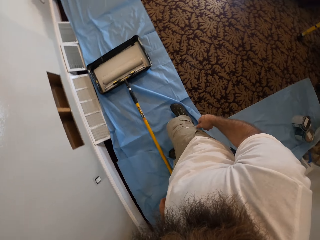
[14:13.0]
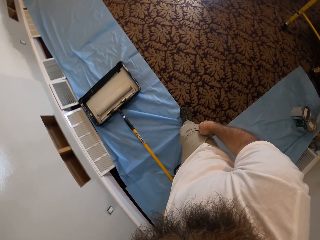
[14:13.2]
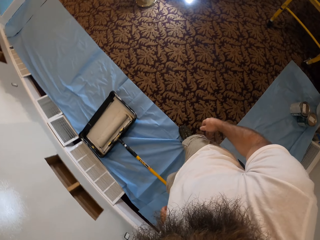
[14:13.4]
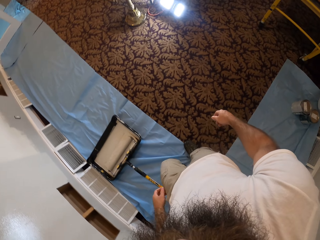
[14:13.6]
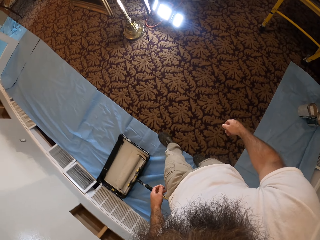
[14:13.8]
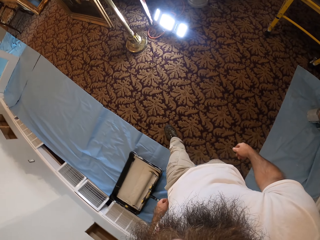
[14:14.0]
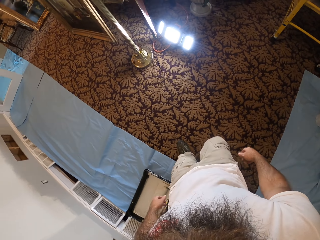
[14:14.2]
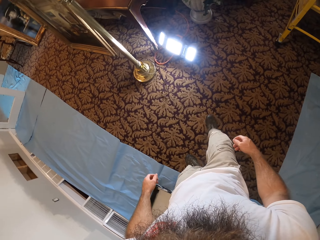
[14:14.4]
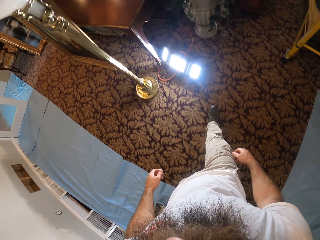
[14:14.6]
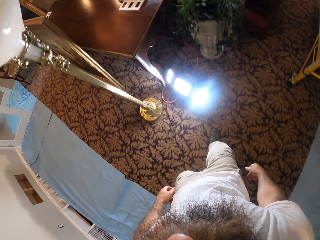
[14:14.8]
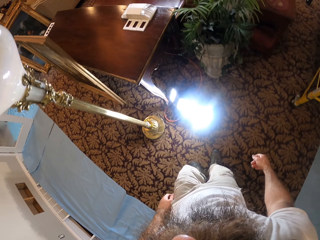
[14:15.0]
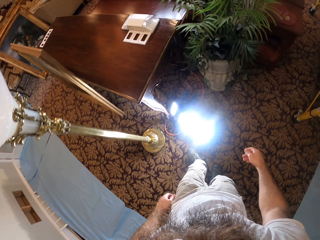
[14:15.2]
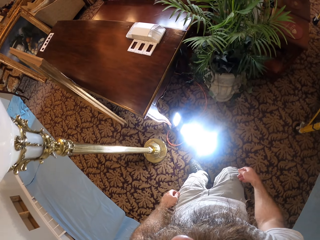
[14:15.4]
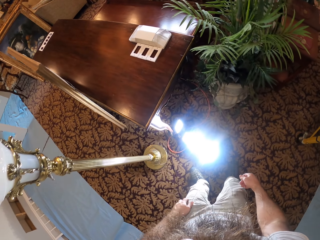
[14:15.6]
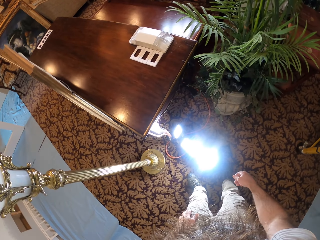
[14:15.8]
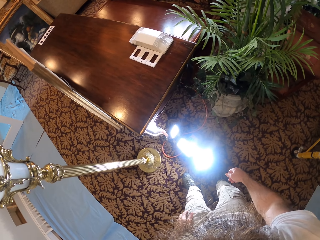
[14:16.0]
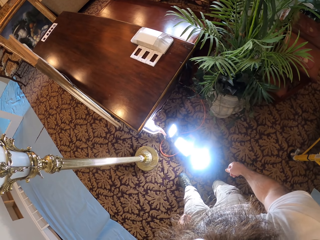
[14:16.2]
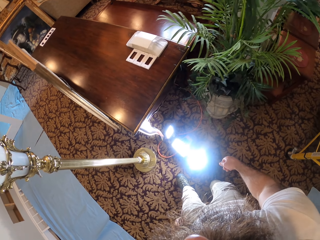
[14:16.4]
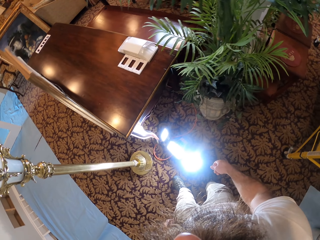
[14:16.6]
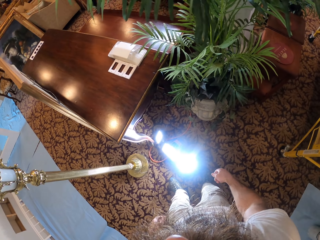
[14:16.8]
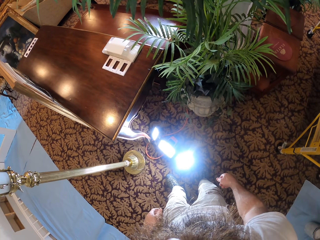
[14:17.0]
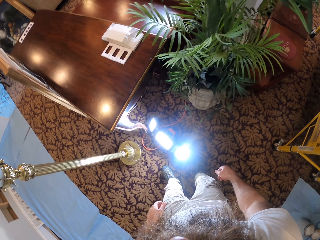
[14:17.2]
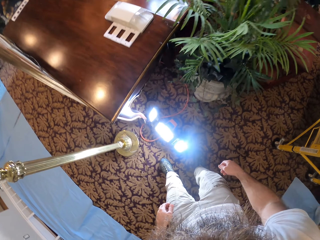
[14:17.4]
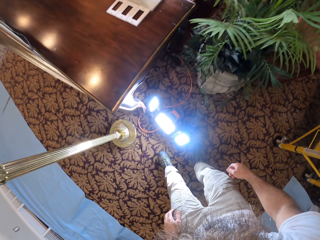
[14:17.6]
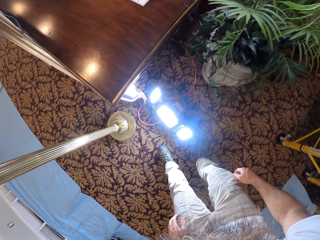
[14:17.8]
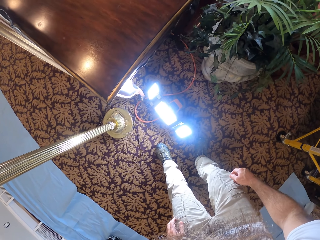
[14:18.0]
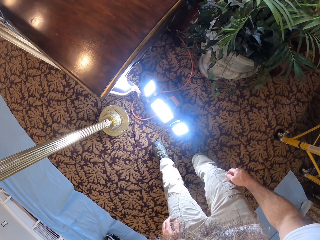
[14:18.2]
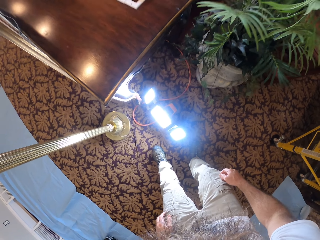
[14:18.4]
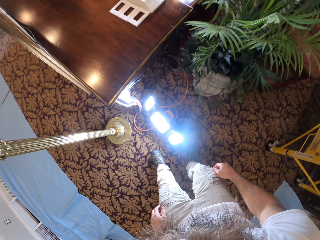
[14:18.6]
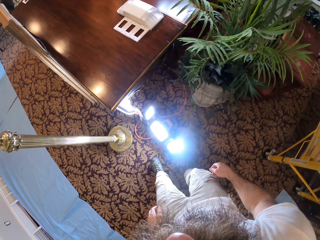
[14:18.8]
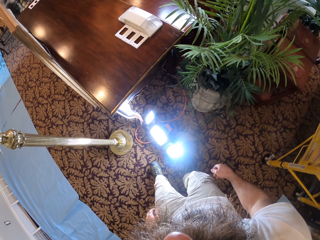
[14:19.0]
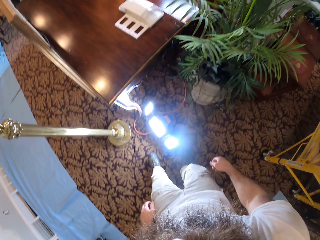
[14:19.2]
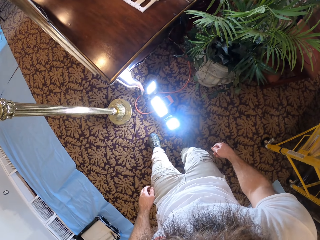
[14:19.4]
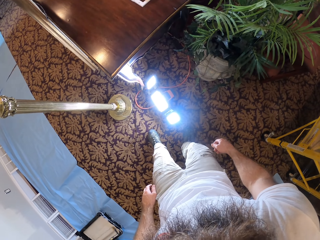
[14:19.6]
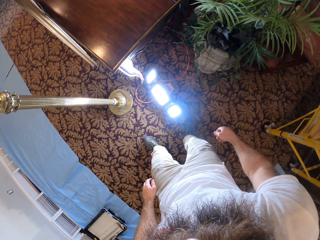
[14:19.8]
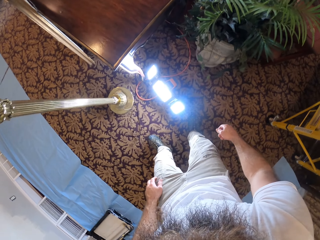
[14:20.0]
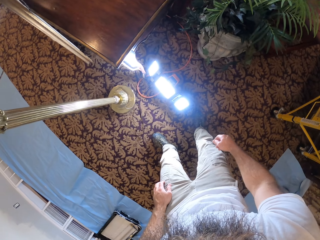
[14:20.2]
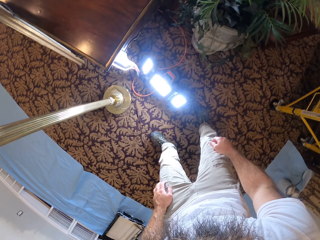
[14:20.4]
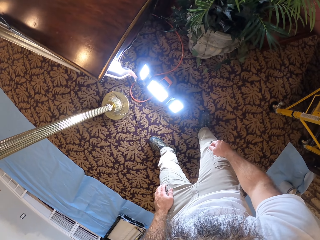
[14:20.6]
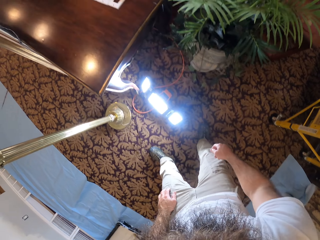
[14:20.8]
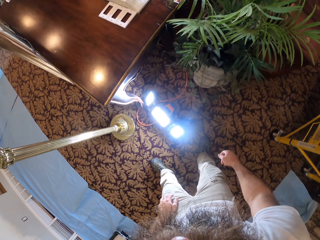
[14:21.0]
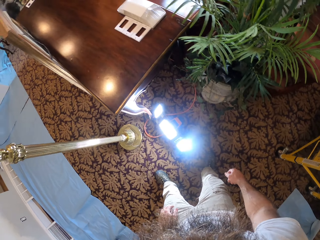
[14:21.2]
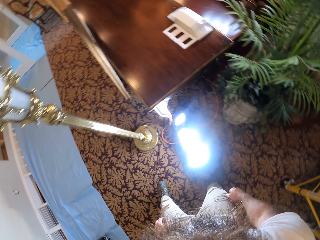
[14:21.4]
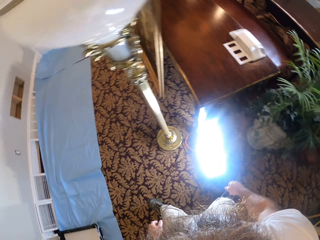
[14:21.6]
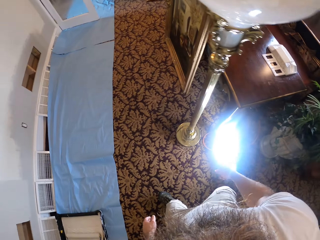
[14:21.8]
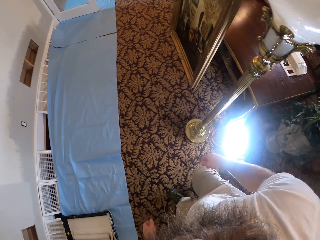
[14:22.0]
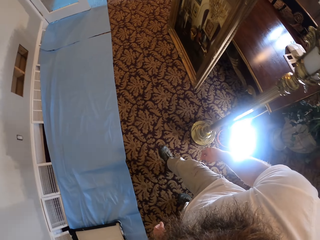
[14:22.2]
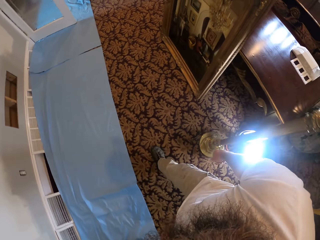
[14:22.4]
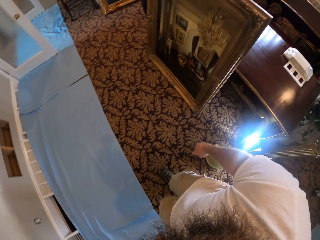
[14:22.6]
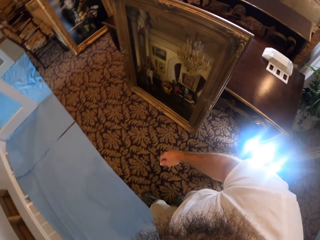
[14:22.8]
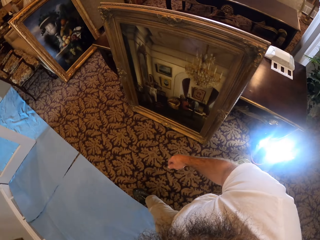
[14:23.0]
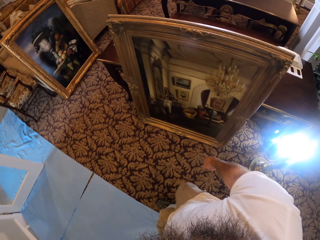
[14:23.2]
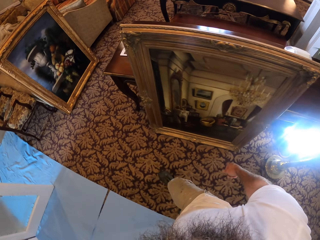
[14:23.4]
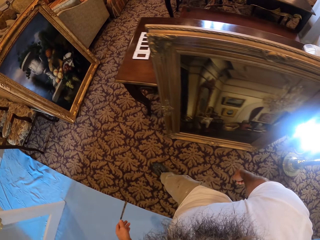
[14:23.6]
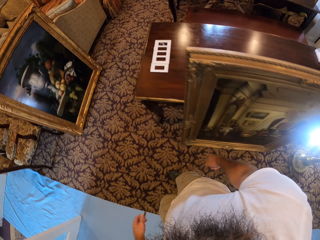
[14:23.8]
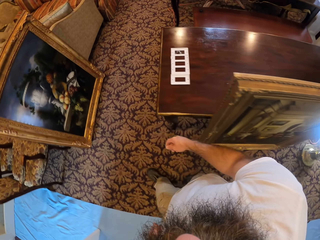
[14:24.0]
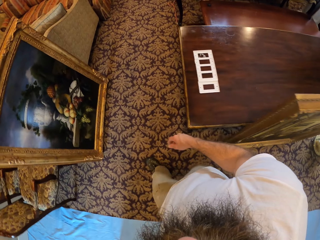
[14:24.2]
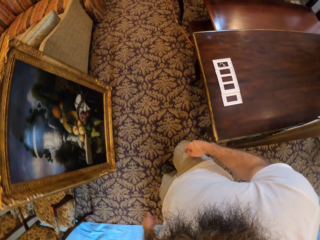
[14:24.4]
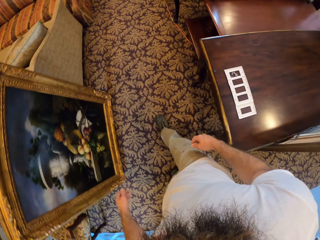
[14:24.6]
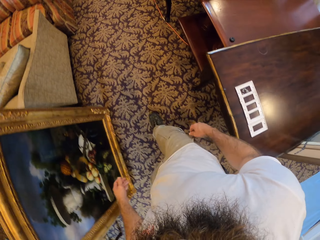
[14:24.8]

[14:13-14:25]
The camera wearer walks towards the lights. They look at the lights.

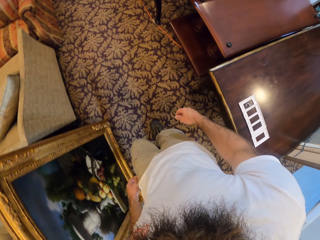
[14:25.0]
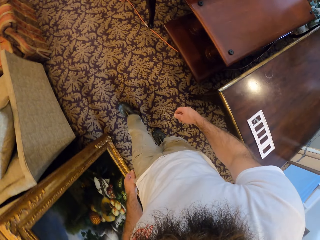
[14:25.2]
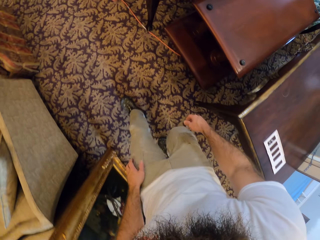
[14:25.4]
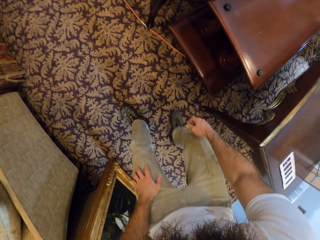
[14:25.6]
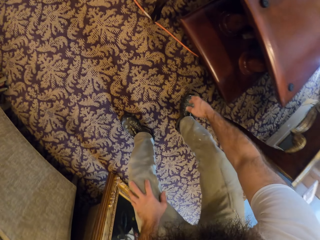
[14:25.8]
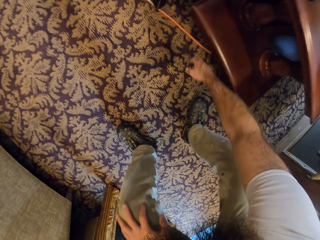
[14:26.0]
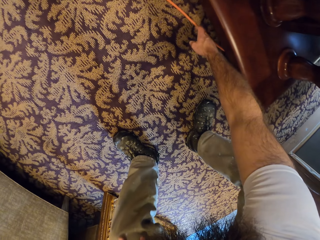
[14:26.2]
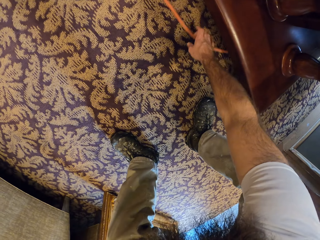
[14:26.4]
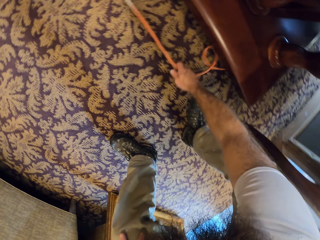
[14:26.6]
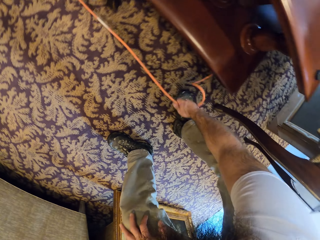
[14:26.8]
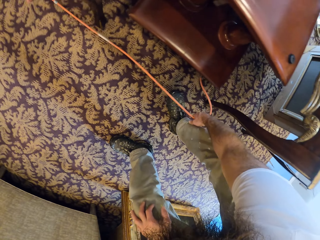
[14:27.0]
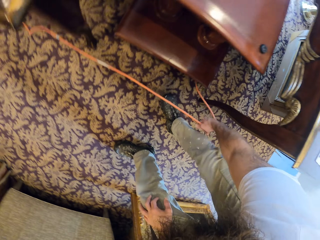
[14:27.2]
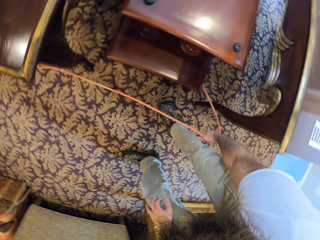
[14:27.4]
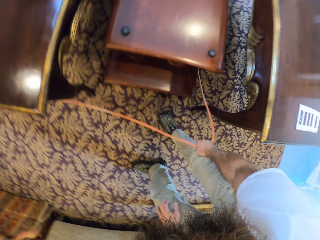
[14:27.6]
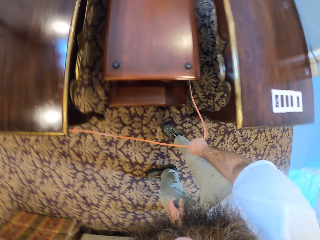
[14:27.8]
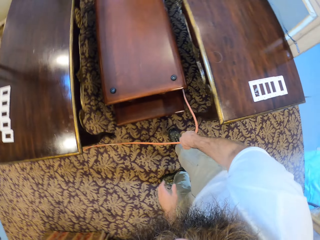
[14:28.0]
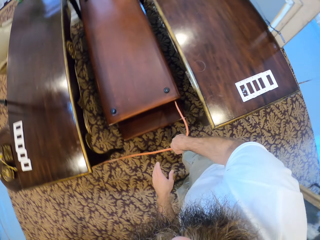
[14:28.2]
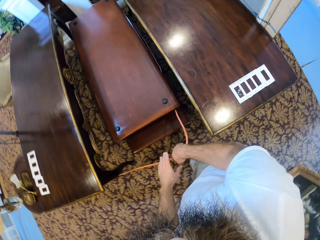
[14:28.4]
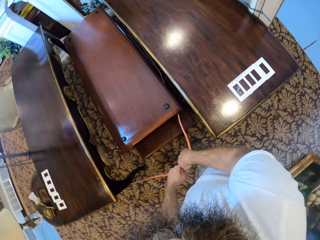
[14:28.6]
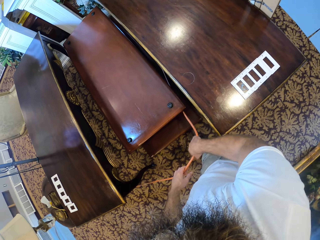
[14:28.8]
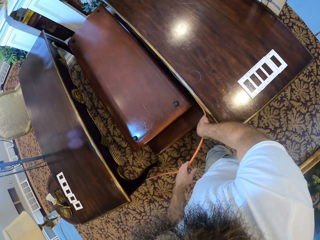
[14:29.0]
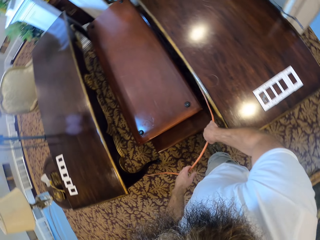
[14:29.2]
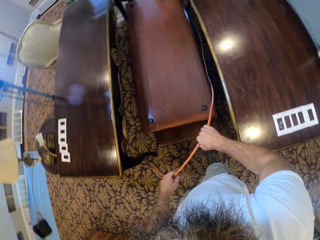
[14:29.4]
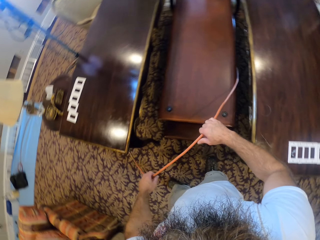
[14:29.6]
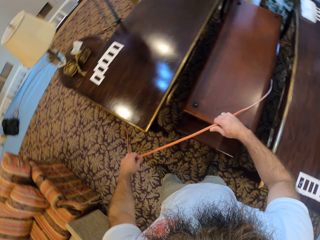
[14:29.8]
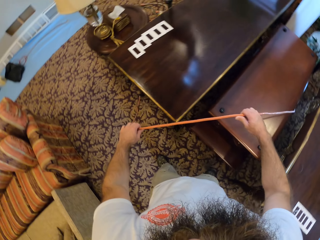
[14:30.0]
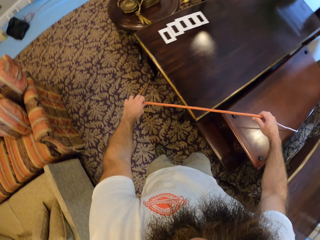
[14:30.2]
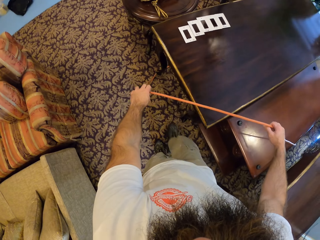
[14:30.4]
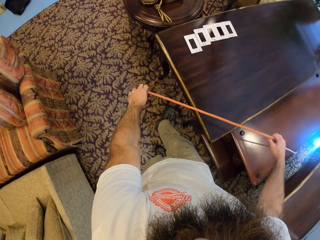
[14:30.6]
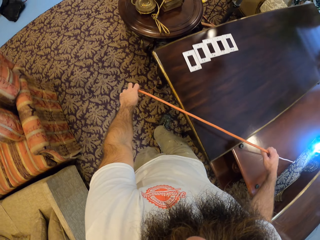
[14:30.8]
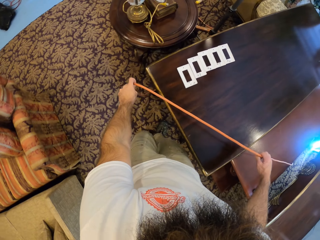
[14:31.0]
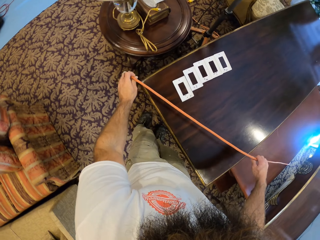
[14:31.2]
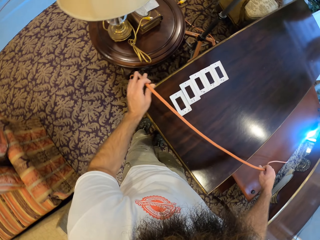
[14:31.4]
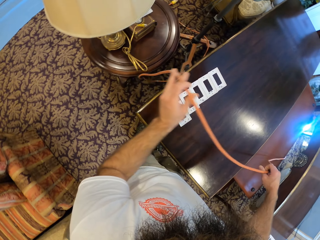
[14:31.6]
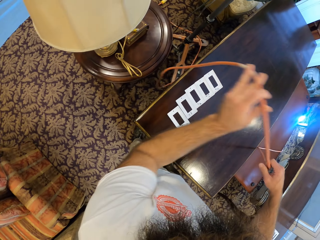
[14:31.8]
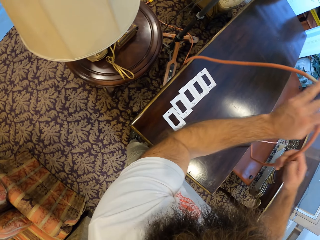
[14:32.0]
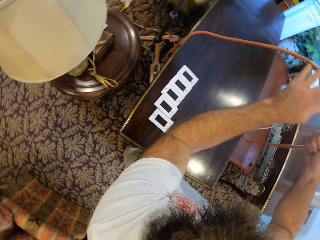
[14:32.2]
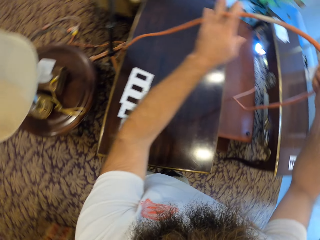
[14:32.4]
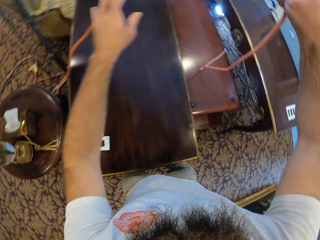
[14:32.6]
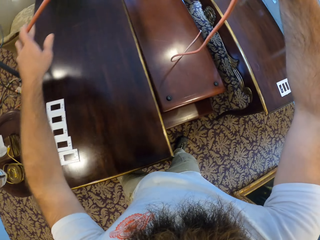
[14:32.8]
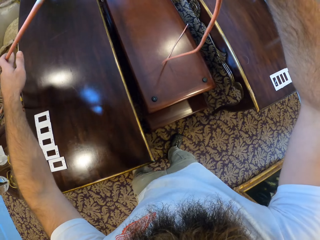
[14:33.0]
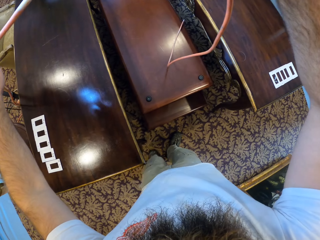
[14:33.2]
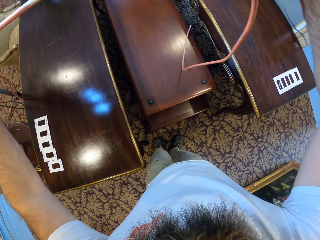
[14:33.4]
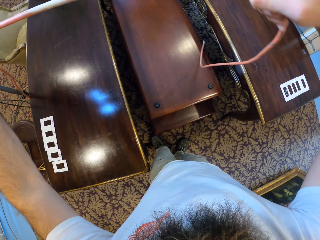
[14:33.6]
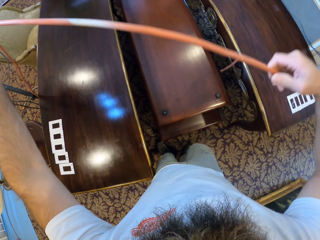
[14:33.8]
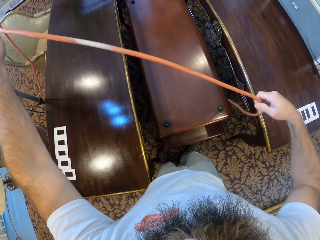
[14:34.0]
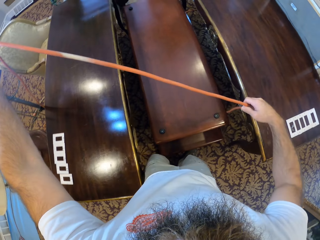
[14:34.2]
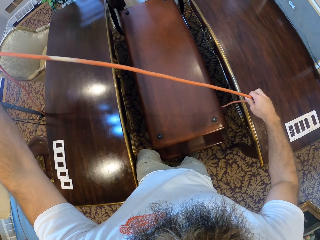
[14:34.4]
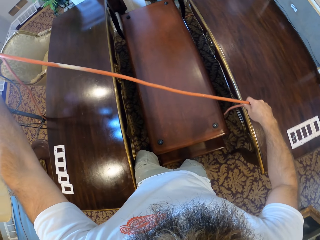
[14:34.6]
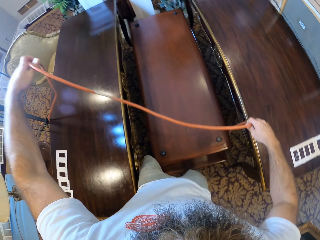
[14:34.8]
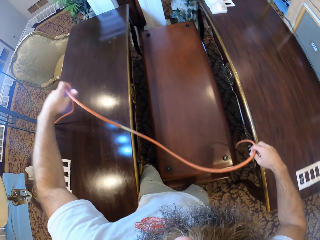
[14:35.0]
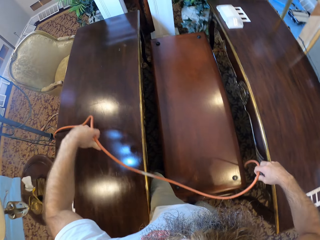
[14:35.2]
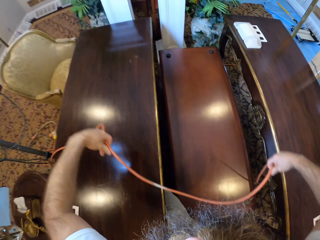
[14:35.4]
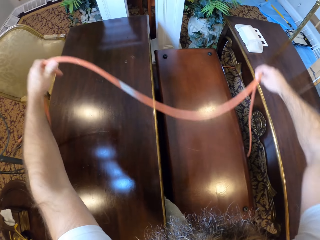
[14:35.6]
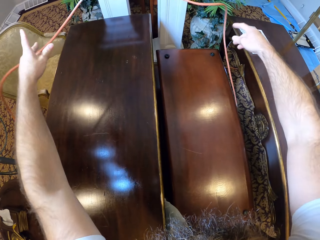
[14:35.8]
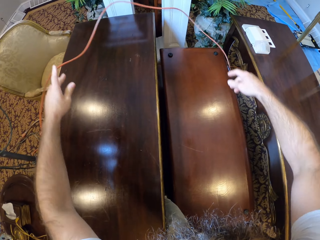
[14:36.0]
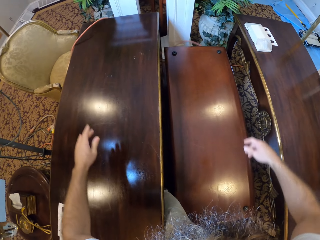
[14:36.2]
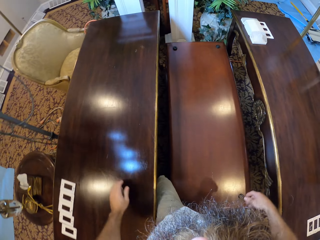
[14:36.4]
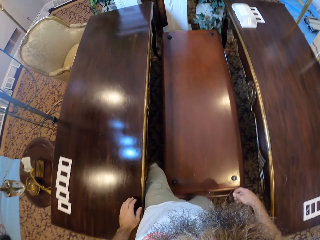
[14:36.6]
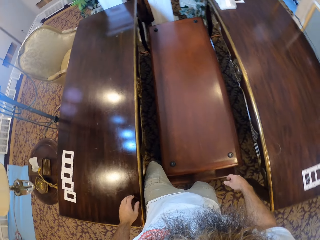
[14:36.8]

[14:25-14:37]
The camera wearer walks in the house. He picks a wire from the floor with his right hand. He holds the wire in both hands and pulls the wire in both hands. He tosses the wire in both hands to the floor.
